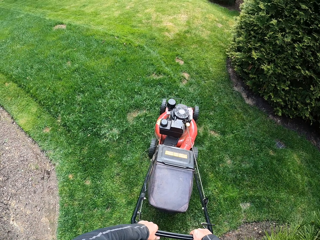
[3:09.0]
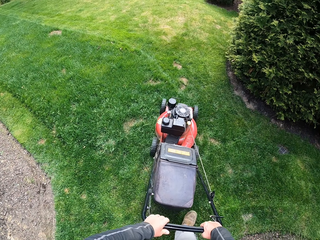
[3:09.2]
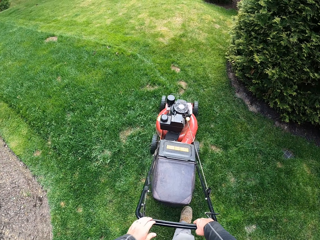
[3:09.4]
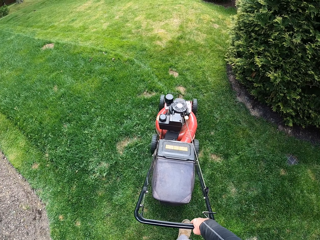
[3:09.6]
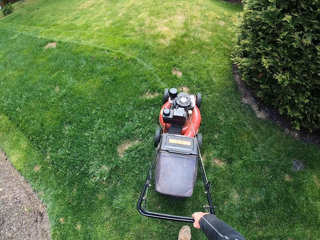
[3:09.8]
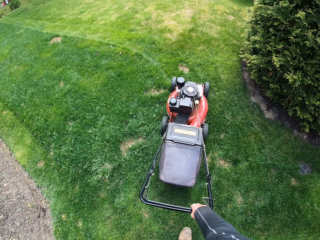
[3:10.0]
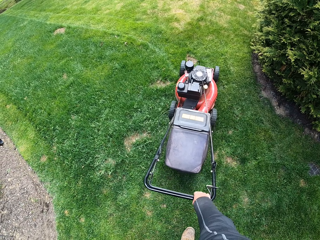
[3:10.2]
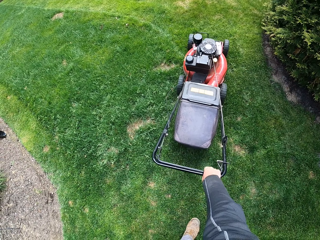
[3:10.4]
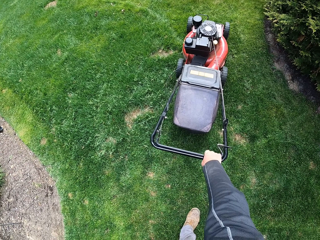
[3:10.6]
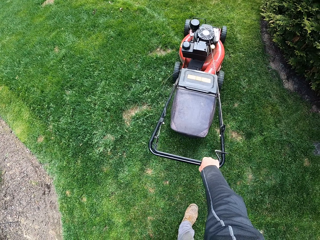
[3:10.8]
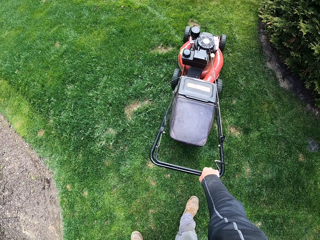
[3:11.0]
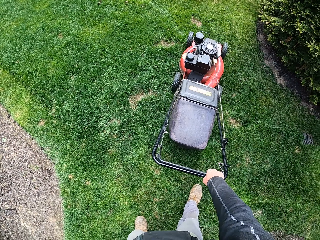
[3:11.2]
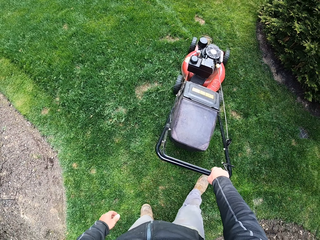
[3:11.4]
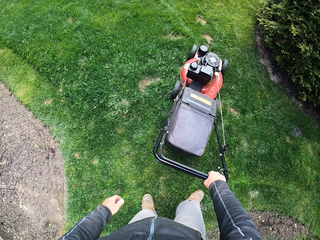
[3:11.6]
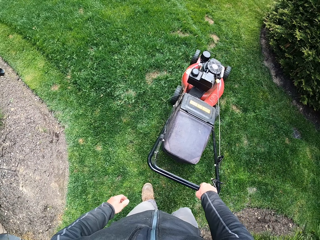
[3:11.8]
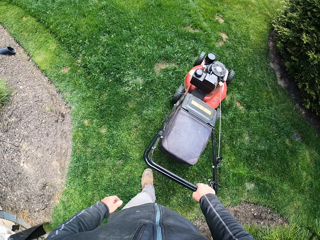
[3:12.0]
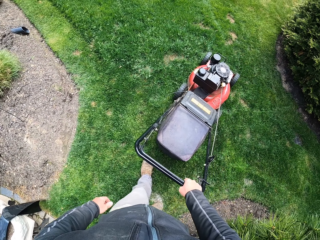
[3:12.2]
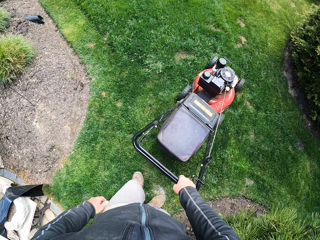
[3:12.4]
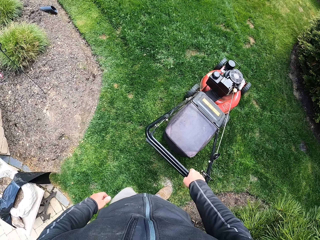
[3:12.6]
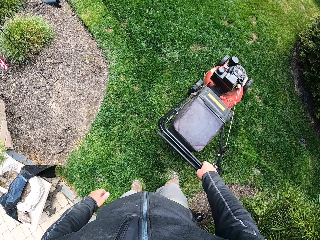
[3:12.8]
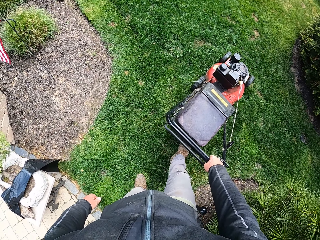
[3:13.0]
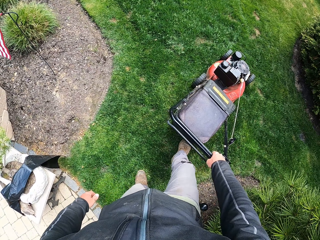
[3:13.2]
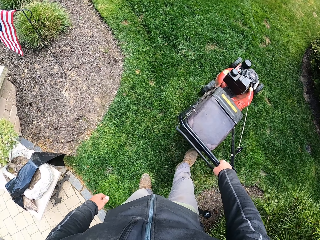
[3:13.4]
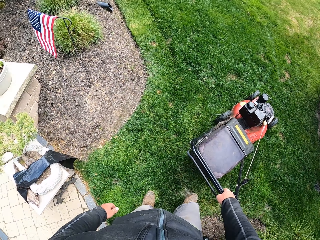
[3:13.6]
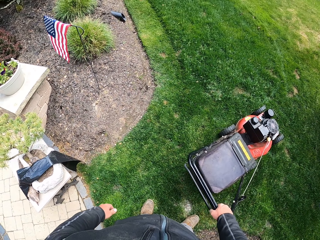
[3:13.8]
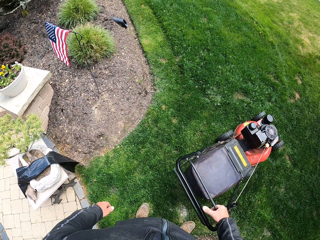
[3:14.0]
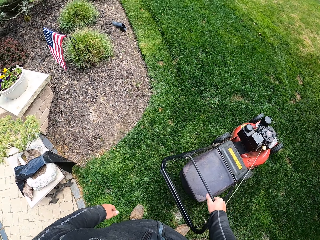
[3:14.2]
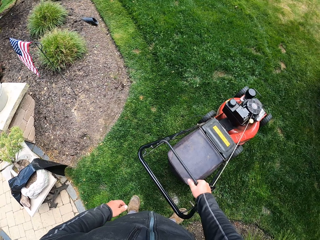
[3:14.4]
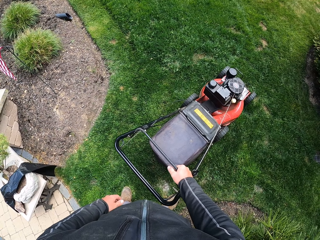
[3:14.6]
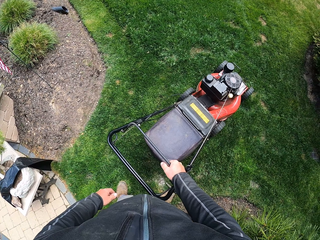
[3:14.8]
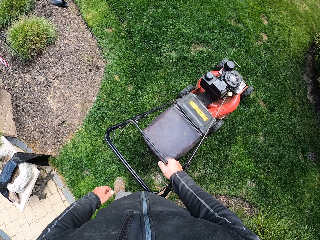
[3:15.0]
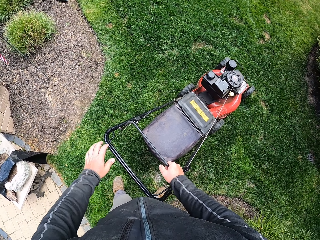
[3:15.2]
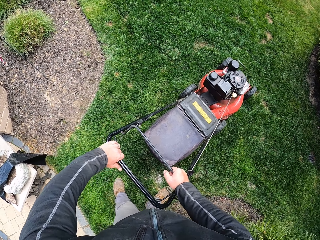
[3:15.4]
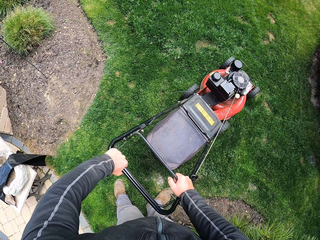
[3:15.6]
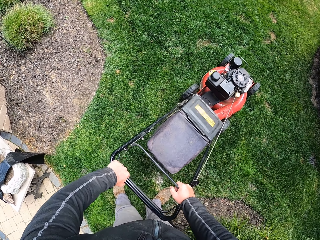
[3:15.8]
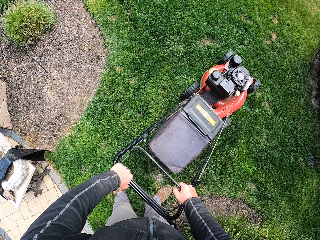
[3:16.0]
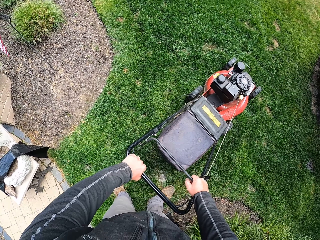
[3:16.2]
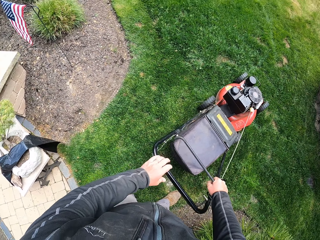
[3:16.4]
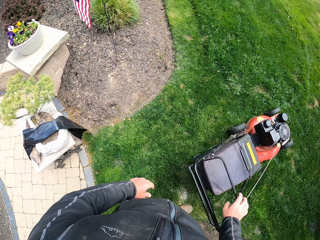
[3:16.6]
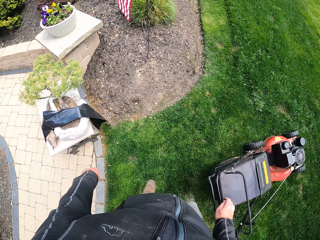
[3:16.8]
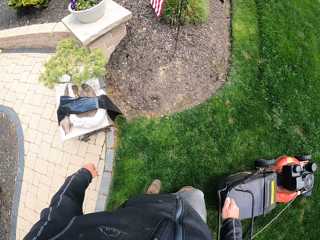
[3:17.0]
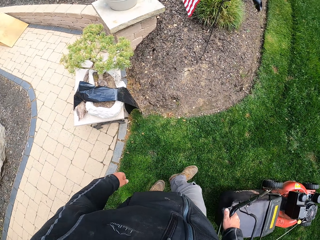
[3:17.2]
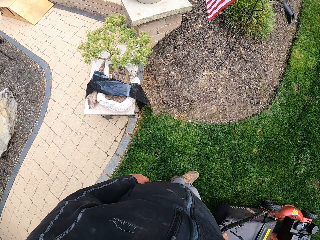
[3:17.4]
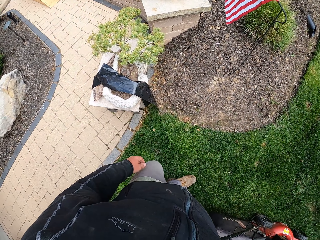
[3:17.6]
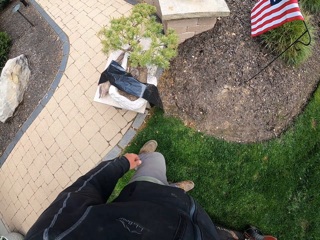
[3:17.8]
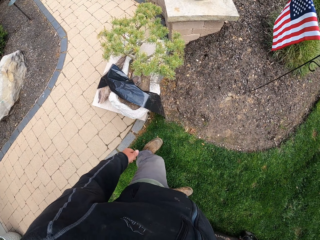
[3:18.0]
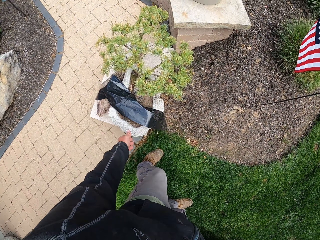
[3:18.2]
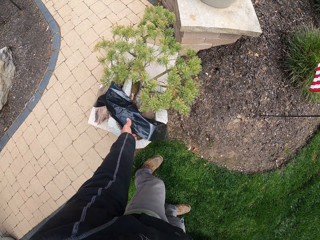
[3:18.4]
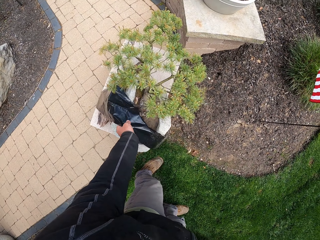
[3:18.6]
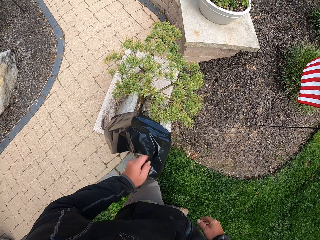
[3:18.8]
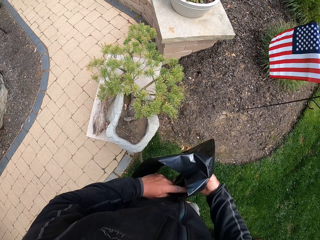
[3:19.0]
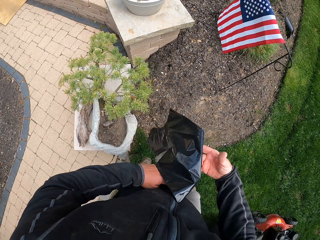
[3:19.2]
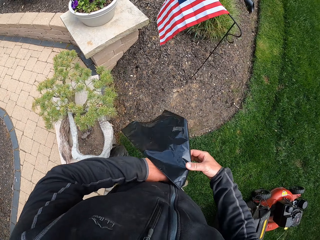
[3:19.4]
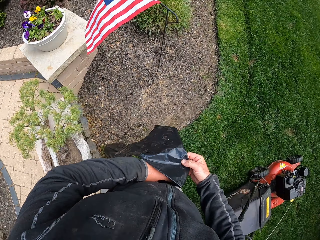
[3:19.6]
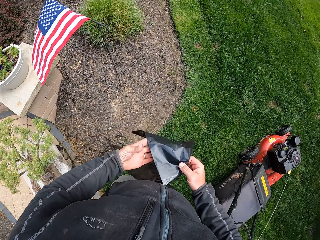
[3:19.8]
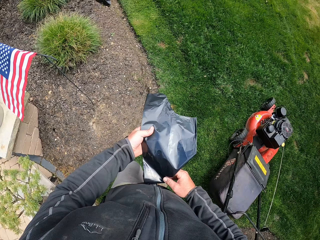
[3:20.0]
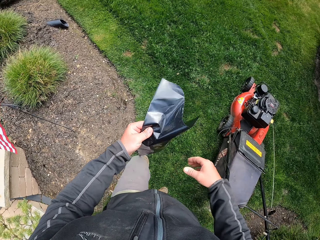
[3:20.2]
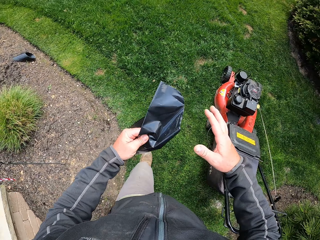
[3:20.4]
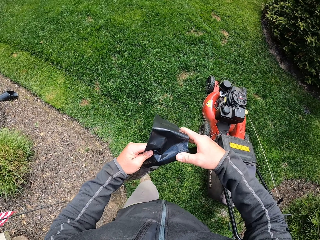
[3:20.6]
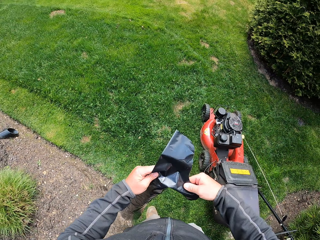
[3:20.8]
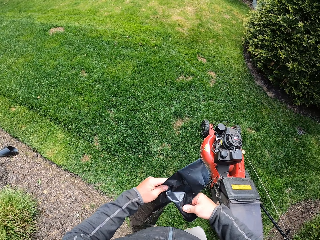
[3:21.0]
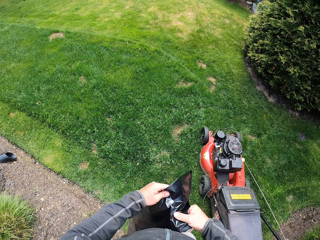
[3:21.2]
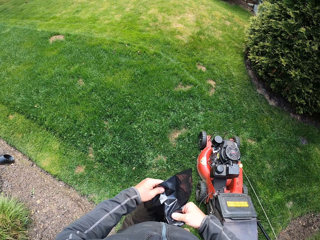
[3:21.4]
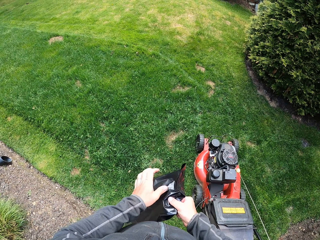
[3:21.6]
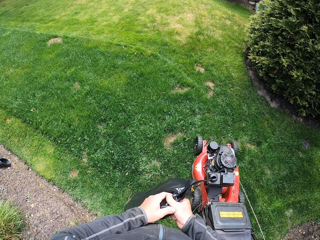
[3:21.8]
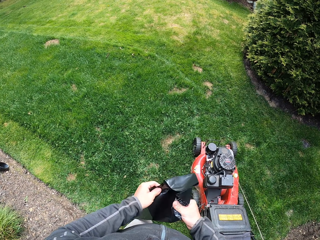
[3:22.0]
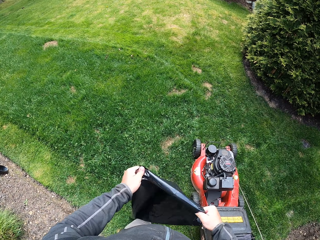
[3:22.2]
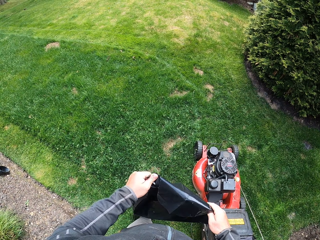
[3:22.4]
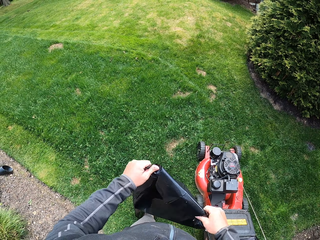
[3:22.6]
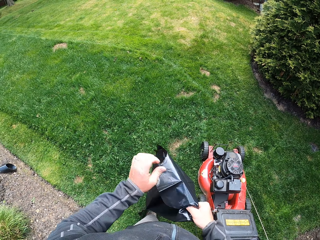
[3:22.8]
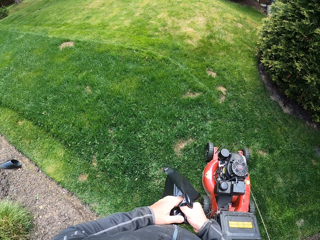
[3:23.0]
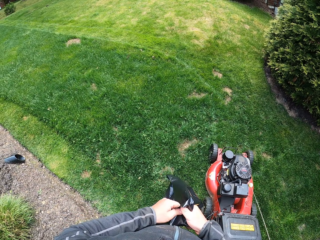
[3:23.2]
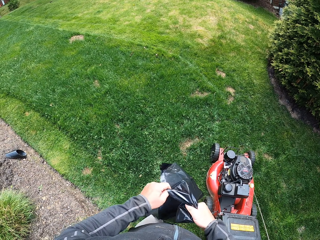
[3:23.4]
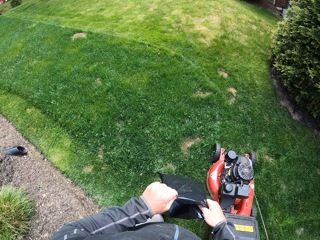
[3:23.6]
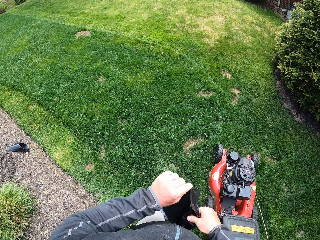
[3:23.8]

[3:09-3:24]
The camera wearer withdraws one hand from the lawn mower. He cuts the grass with the lawn mower machine. He reverses the lawn mower. He kicks the lawn mower. He adjusts the safety shut-off lever. He pauses the lawn mower. He holds the safety shut-off lever with both hands. He withdraws his hands from the lawn mower. He walks in the garden. He picks up the polythene or paper bag. He opens the bag.

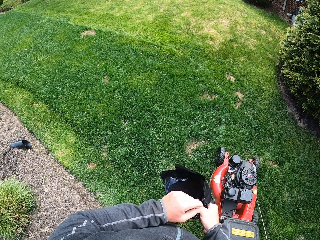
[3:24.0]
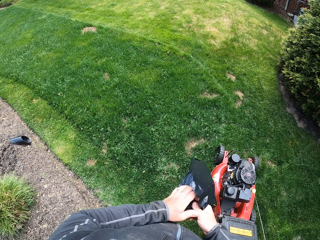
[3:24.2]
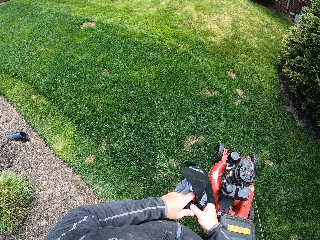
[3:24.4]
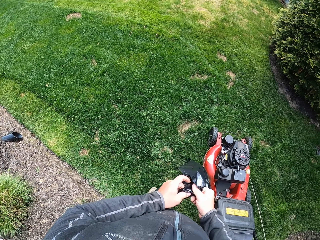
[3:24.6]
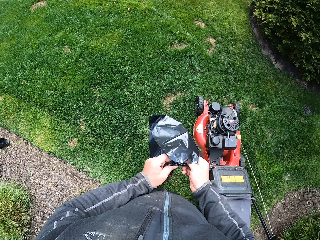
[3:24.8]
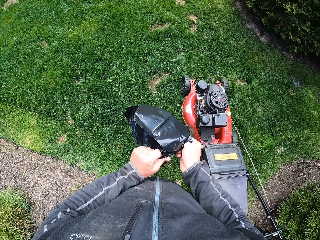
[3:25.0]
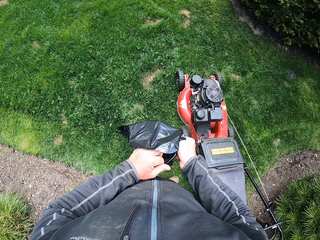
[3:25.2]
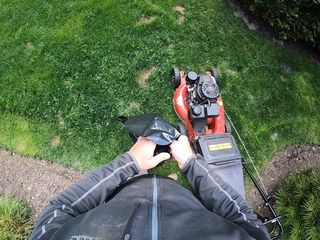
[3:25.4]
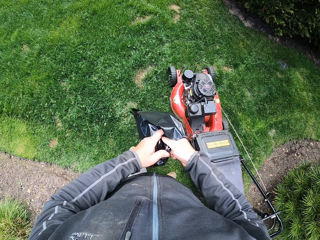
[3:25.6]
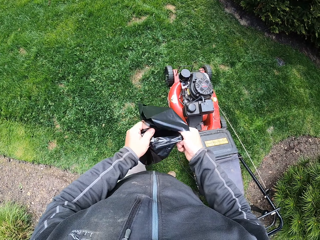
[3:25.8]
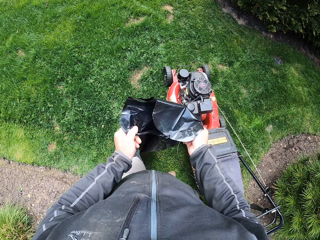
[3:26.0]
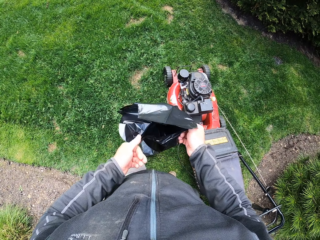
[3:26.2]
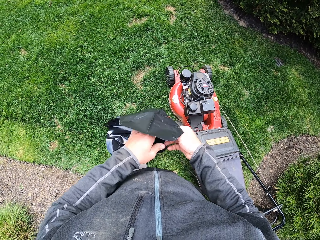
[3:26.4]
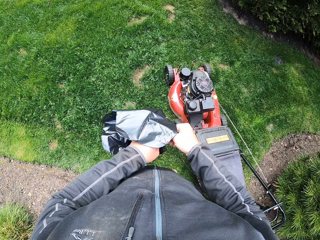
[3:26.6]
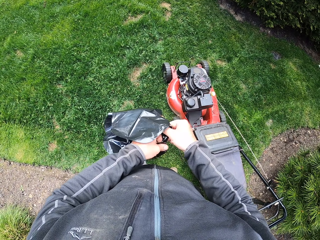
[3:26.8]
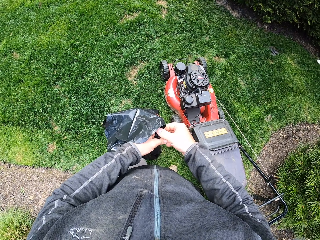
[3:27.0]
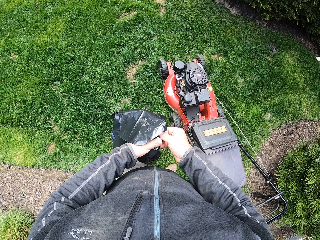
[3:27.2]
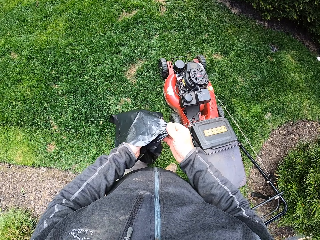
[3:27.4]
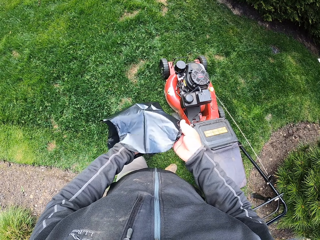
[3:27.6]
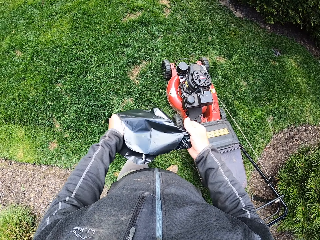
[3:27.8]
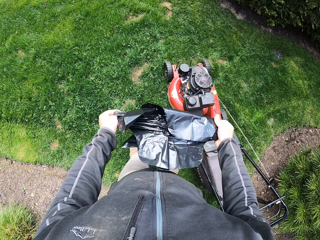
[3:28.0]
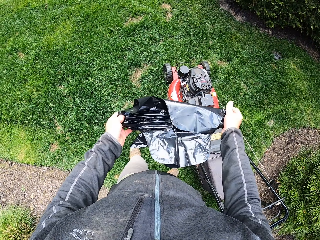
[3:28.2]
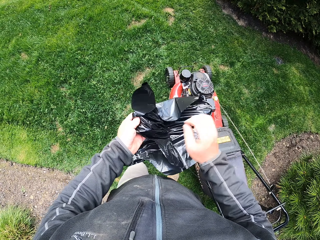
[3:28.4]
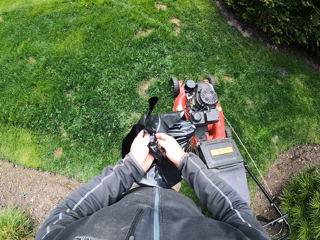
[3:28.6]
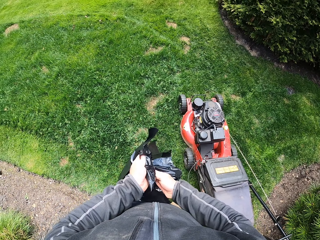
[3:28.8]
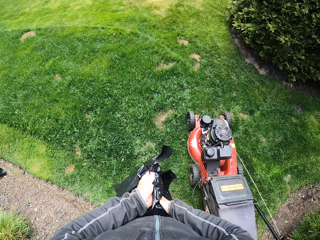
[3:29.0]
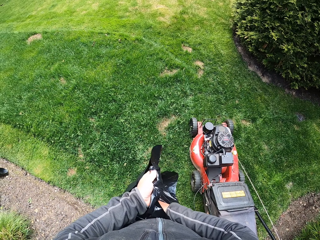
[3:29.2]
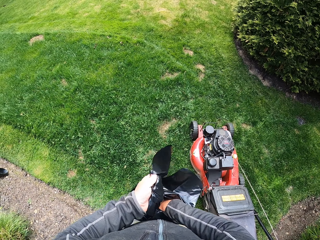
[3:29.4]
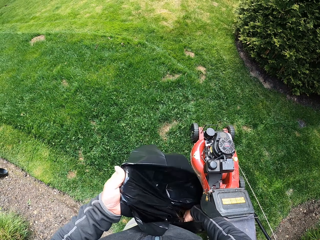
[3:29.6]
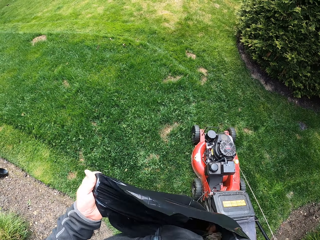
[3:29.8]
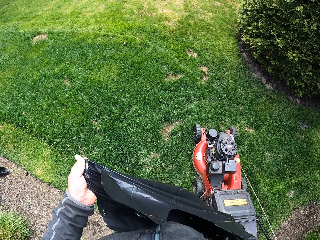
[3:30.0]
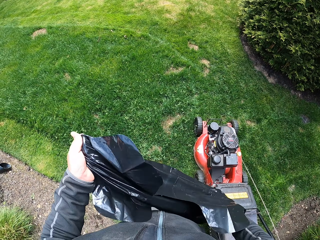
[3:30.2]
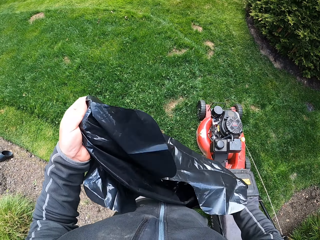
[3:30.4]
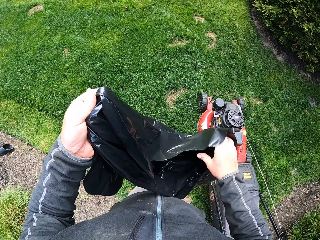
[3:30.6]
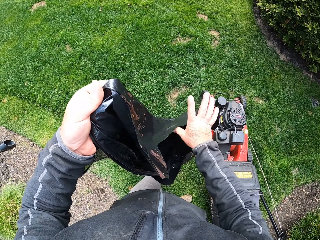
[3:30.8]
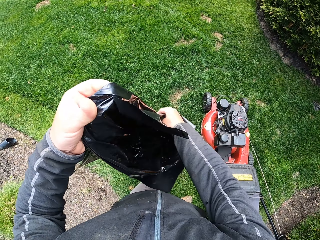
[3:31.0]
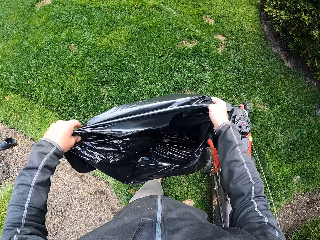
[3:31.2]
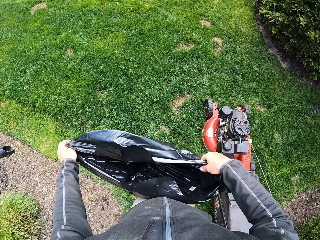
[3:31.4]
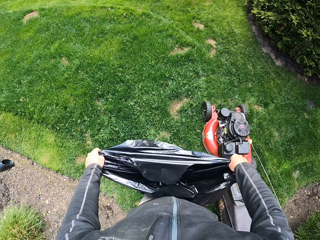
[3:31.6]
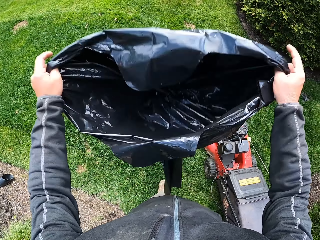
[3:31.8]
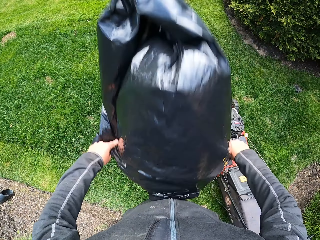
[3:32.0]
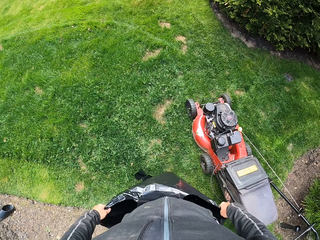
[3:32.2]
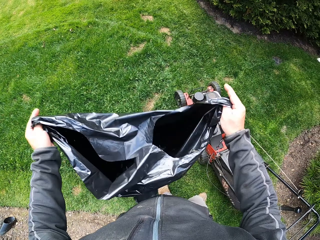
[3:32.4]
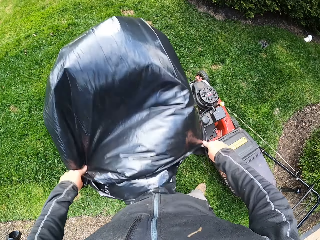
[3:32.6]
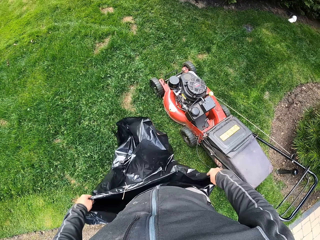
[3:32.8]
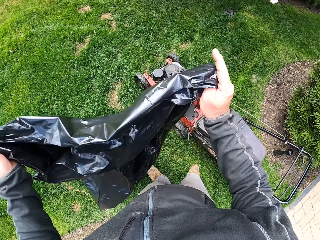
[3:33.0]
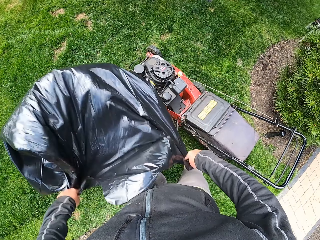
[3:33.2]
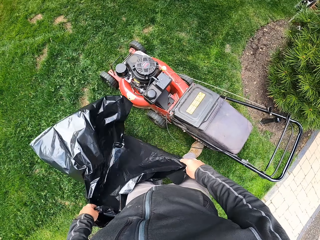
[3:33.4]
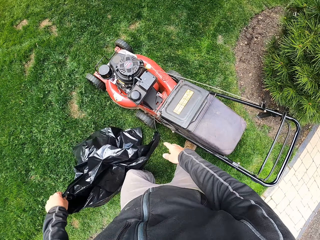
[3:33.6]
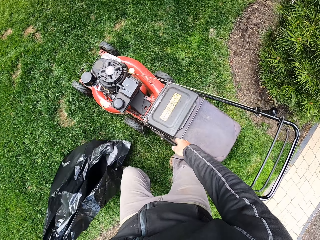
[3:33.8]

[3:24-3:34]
The camera wearer opens the polythene bag. They shake the paper bag. They blow out the polythene bag.
